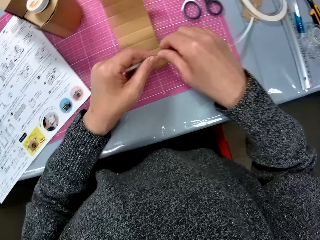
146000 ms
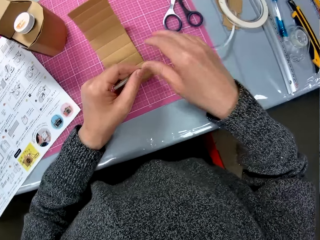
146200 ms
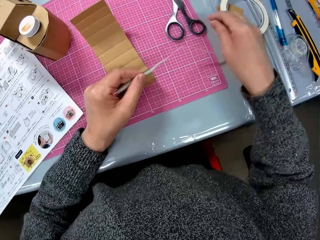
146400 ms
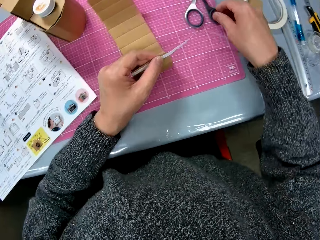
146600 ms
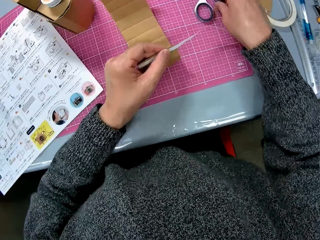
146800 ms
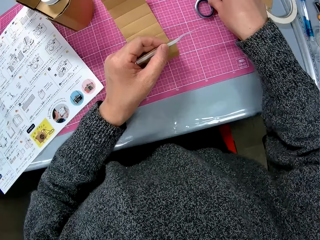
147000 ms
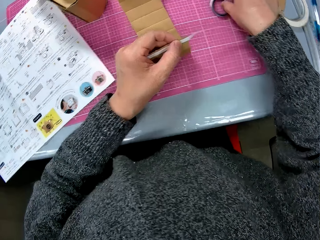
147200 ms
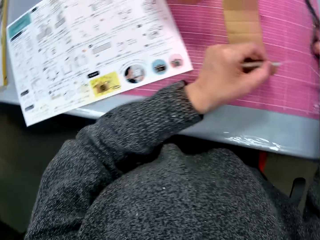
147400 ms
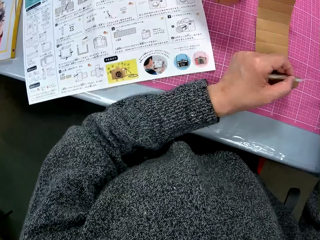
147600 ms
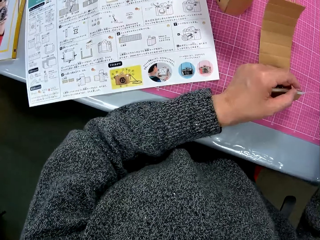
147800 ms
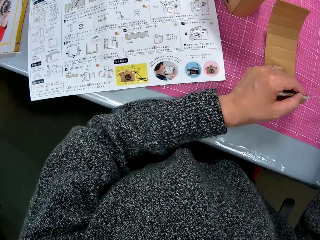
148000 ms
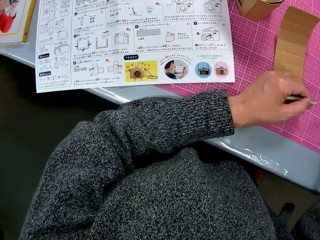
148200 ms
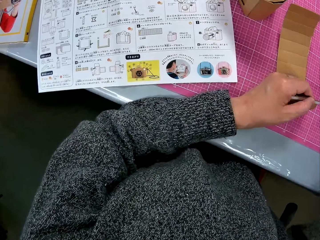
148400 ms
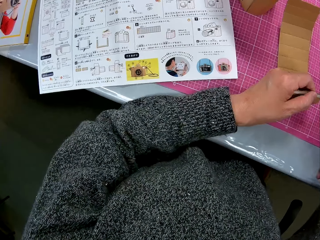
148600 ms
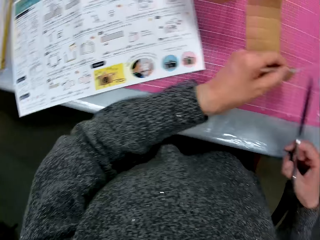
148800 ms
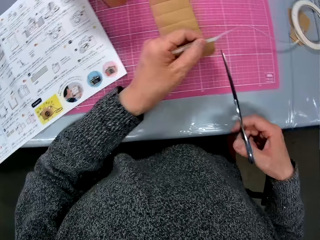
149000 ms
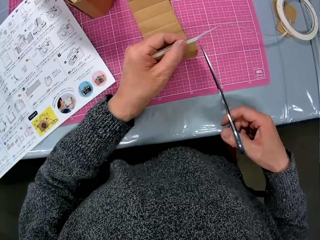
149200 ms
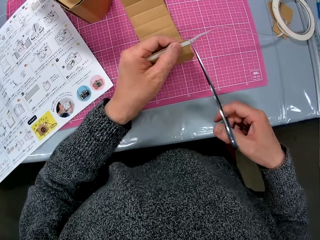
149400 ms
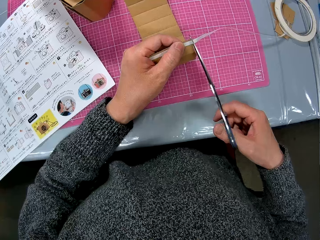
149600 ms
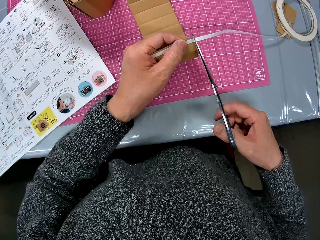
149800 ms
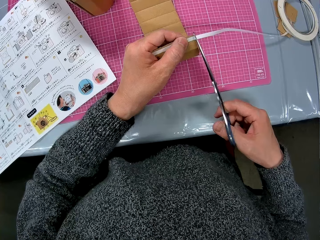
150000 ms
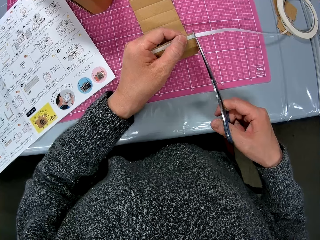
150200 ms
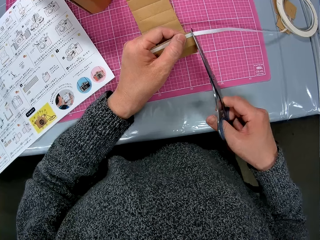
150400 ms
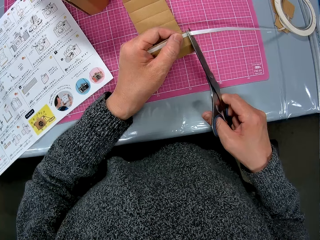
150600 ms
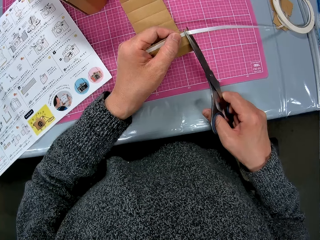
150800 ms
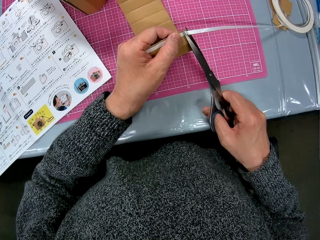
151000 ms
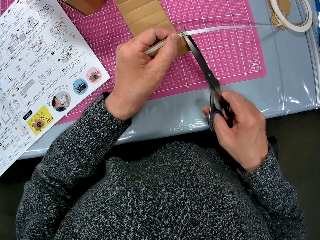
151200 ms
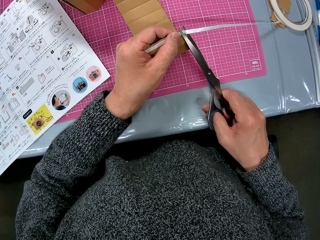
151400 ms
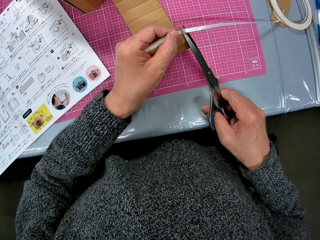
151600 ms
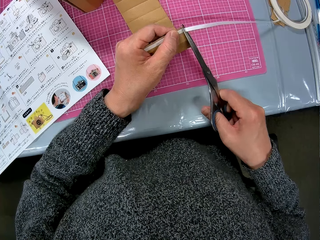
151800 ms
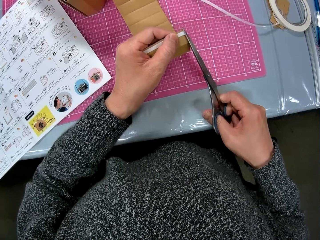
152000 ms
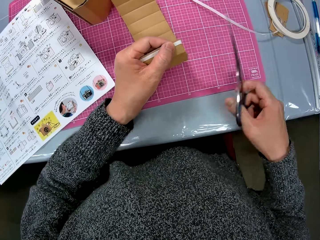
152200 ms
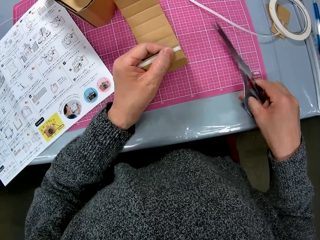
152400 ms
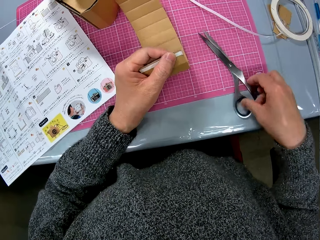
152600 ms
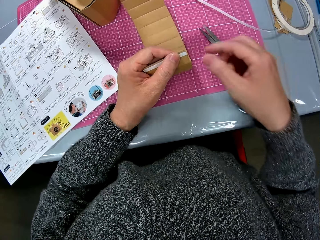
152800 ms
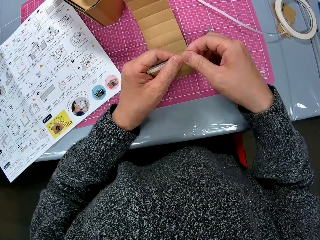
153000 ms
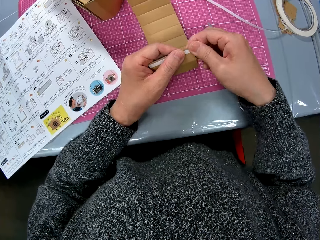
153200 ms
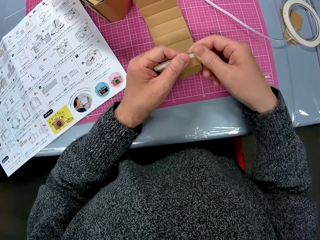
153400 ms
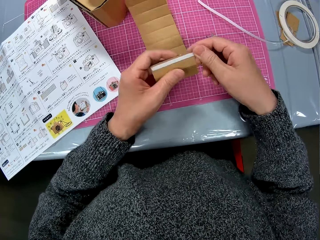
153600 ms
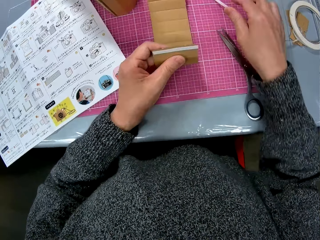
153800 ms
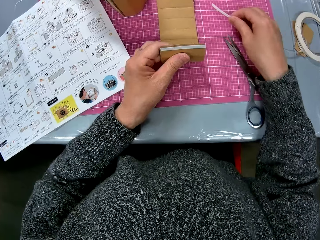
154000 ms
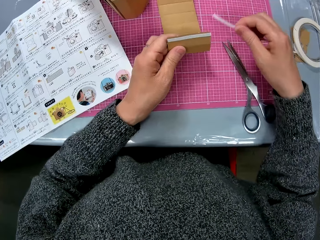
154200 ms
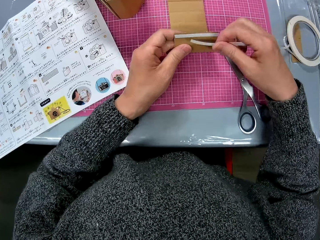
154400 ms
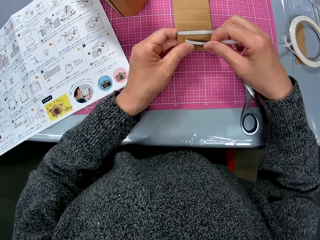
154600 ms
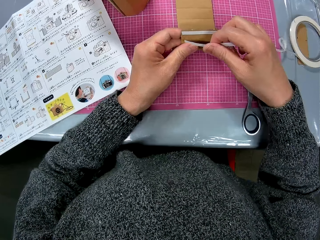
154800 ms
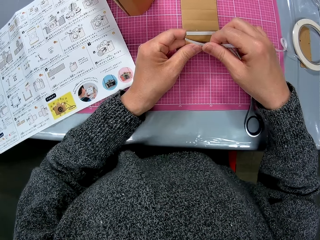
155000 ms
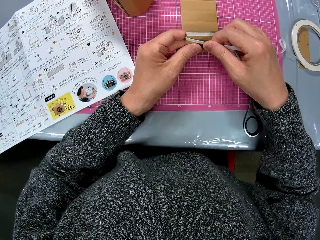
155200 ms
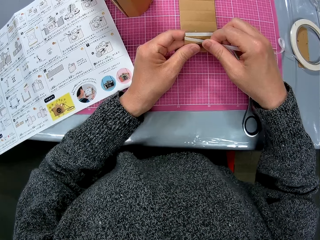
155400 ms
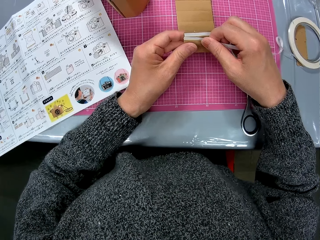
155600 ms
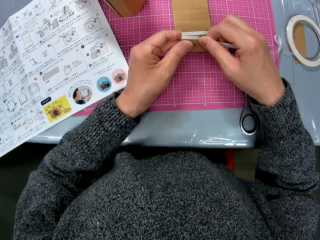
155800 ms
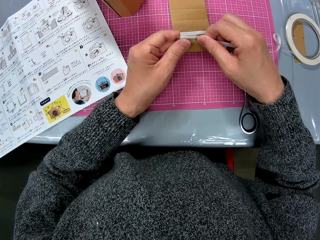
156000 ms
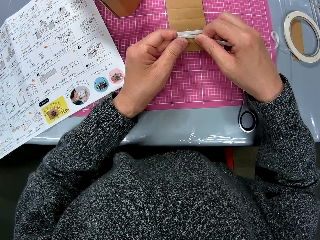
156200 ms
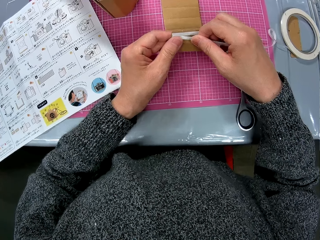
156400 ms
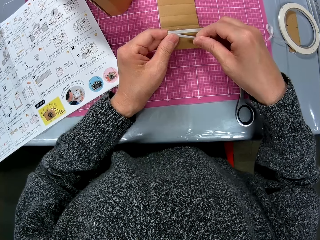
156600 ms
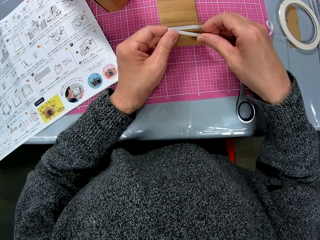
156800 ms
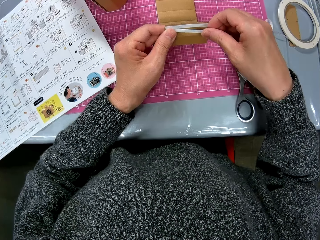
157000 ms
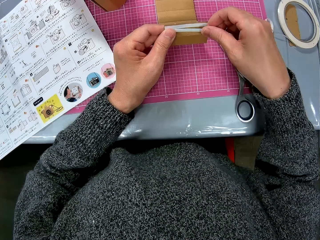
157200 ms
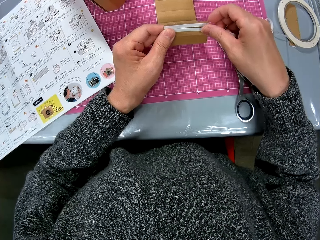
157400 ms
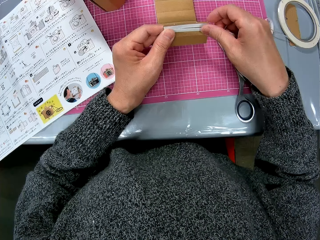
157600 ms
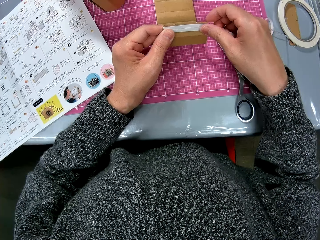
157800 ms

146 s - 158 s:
The camera wearer picks up a pair of scissors from the table with her right hand. She cuts the tape or sticker with the scissors in her right hand. She drops the scissors in her right hand on the table. She puts the sticker on the table. She touches the carton in her left hand with her right hand. She picks up another piece of tape on the table with her right hand. She attaches the tape to the carton with both hands.

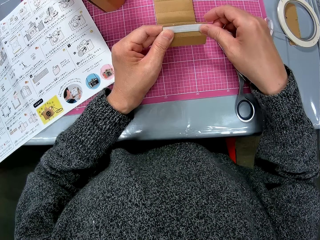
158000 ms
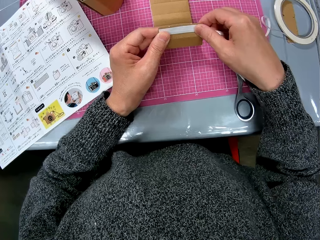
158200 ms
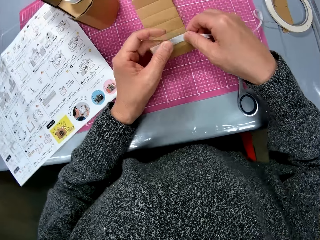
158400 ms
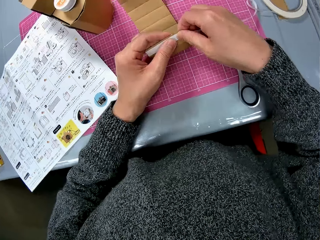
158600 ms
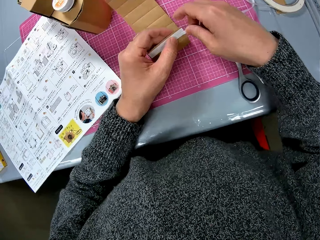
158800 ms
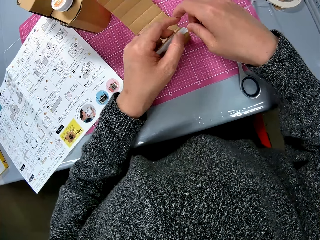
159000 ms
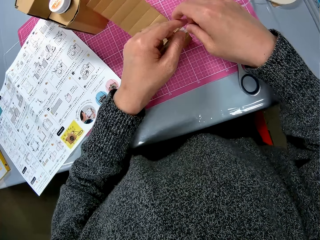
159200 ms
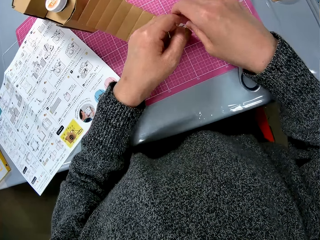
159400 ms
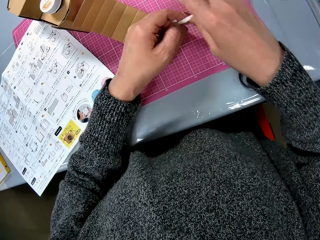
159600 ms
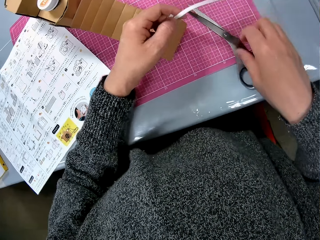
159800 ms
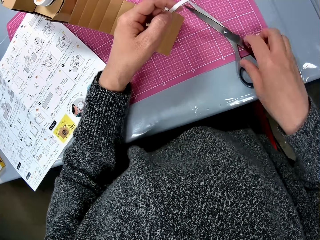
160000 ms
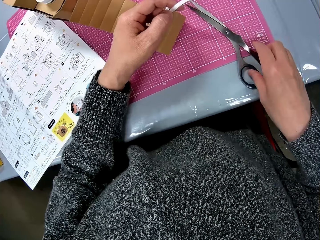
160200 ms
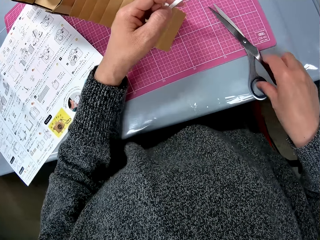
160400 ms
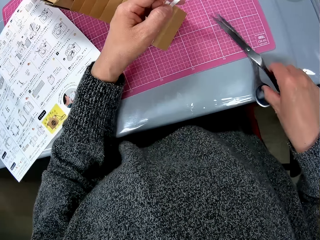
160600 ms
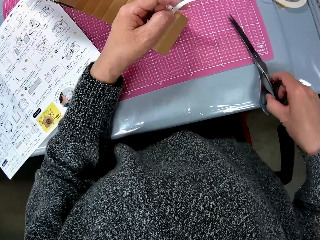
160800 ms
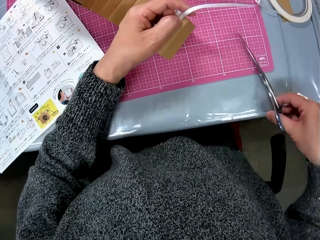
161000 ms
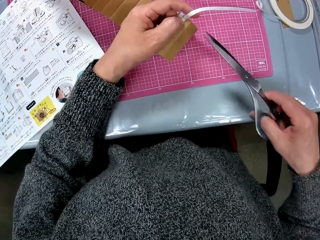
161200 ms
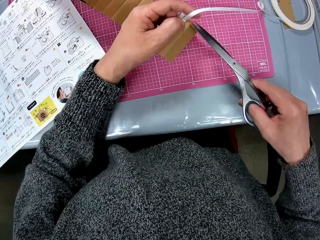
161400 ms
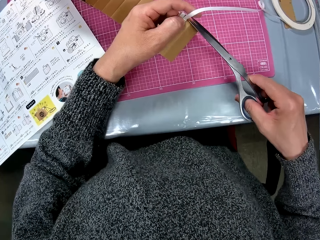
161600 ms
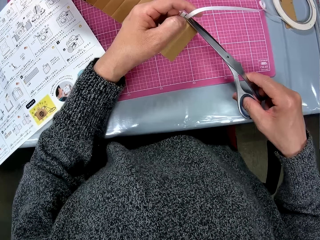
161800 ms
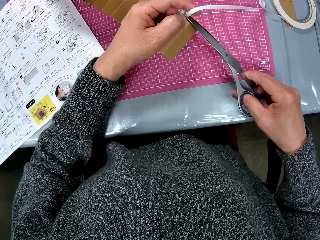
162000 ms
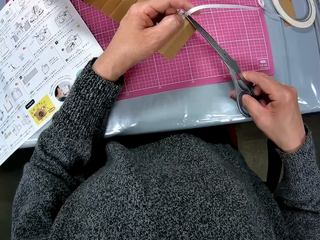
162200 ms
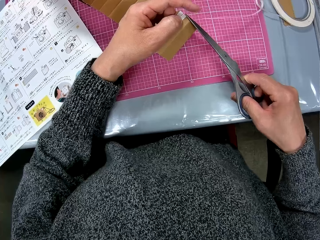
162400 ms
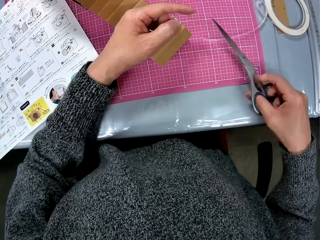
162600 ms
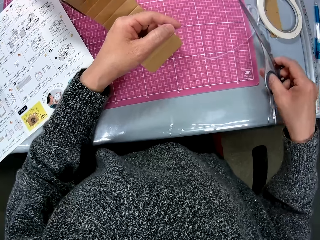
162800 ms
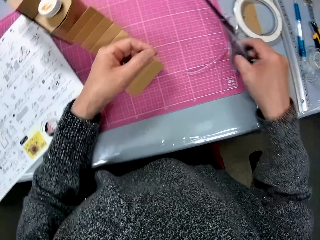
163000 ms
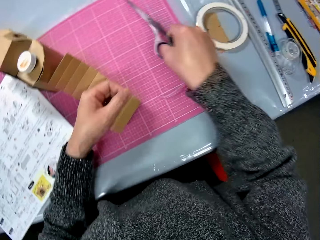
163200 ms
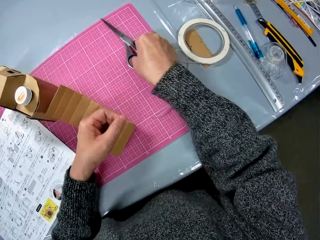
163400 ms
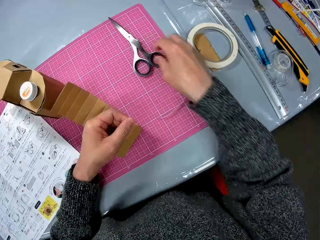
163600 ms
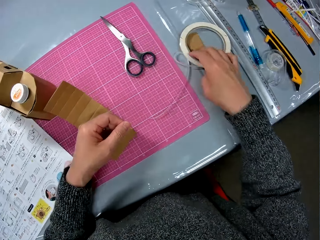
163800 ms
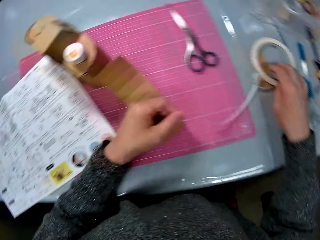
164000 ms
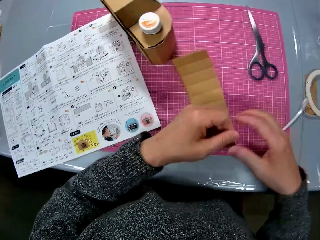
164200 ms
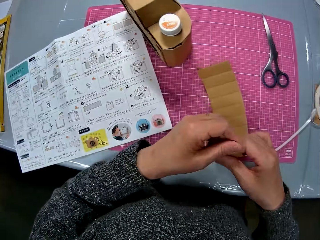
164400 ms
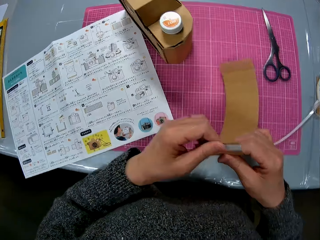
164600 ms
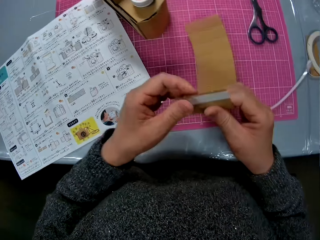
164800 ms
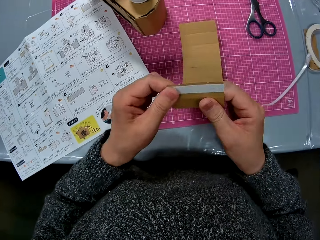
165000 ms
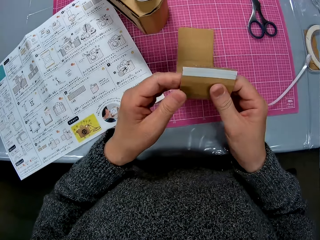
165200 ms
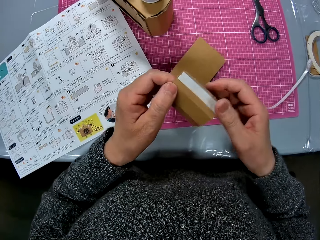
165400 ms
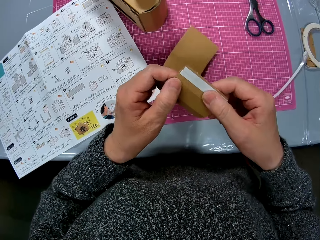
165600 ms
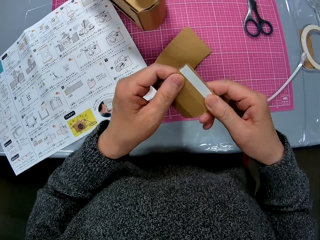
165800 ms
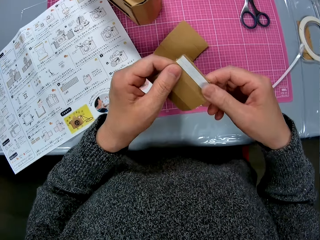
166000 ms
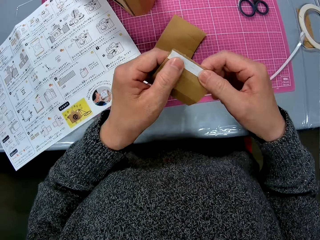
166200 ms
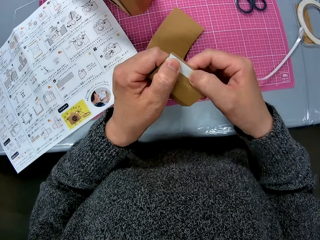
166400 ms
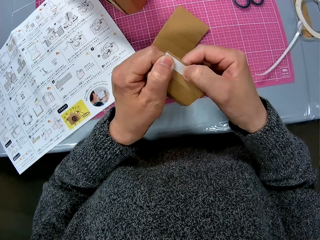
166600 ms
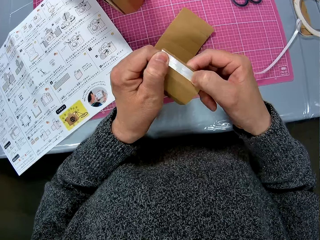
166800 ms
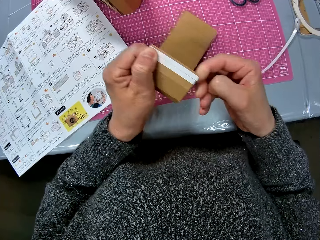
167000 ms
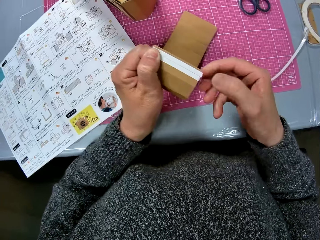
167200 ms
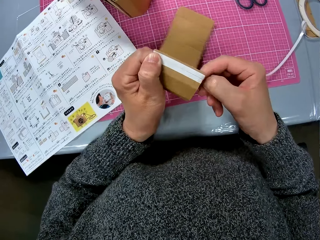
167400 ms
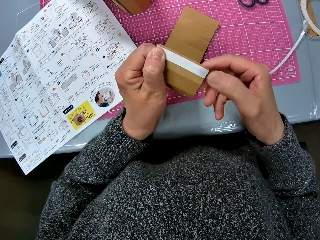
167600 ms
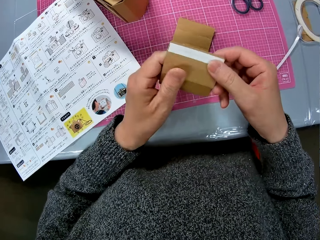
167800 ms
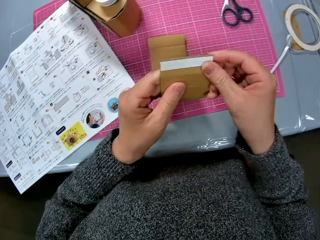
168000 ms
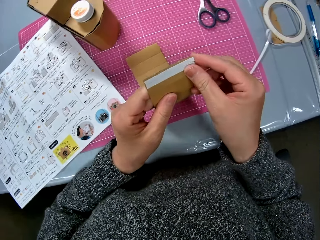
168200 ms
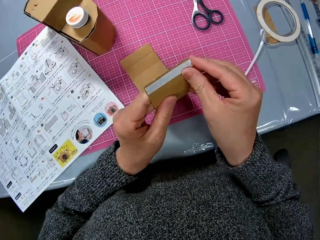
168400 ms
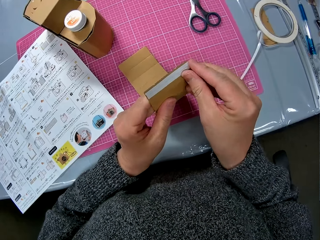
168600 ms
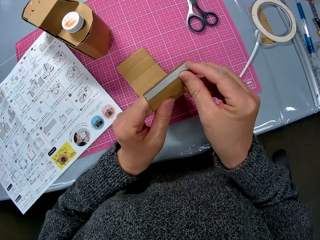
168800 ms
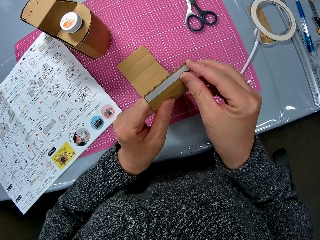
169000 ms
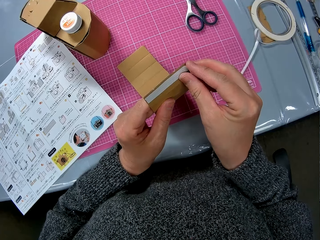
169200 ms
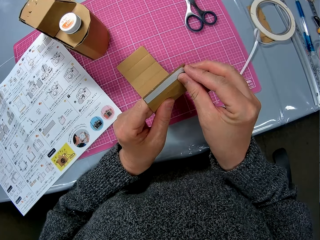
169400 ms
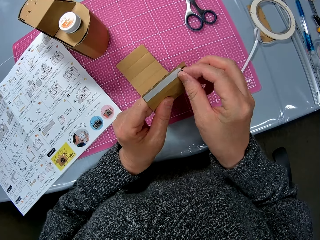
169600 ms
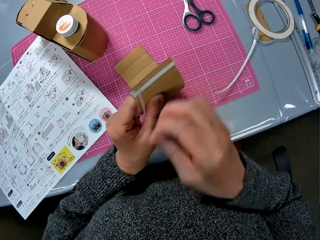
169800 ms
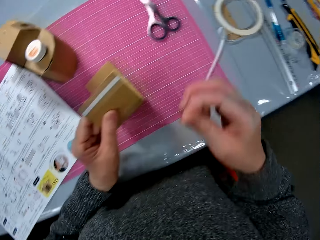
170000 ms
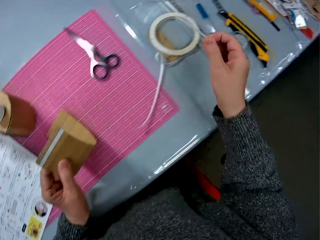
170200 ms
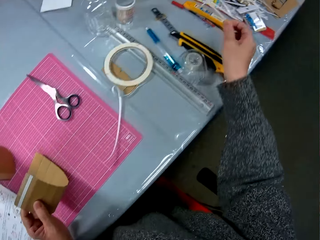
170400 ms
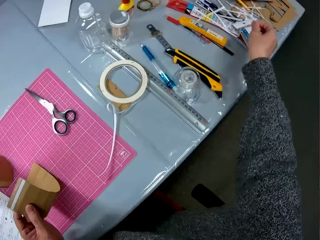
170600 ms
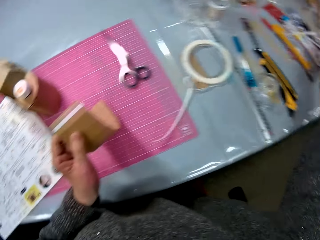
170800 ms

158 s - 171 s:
The camera wearer picks up a pair of scissors from the table with her right hand. She cuts the tape with the scissors in her right hand. She drops the scissors in her right hand on the table. She works on the carton with both hands. She peels off one of the tapes on the carton. She drops the tape on the table with her right hand.
